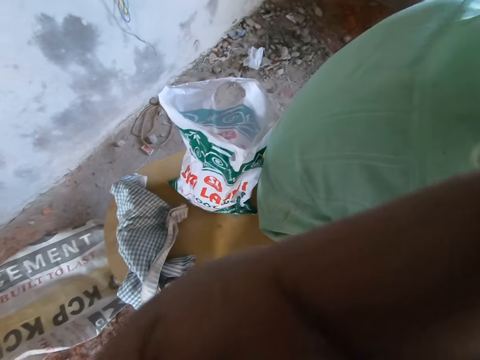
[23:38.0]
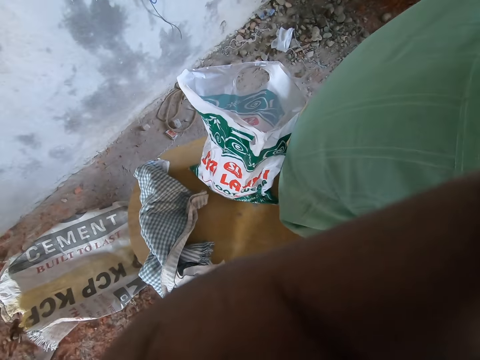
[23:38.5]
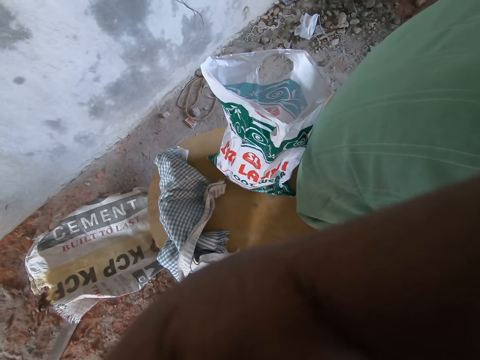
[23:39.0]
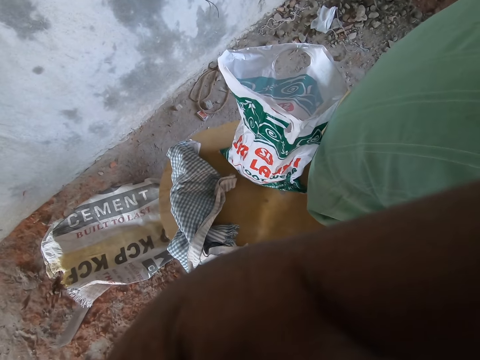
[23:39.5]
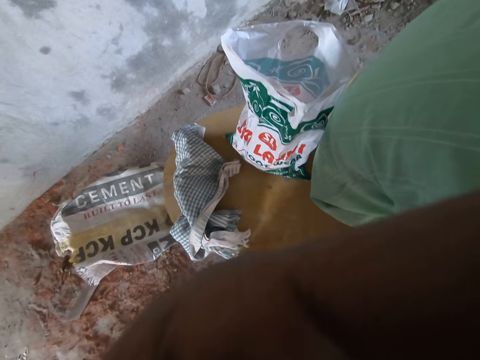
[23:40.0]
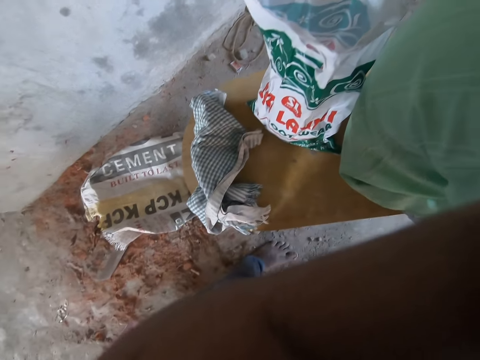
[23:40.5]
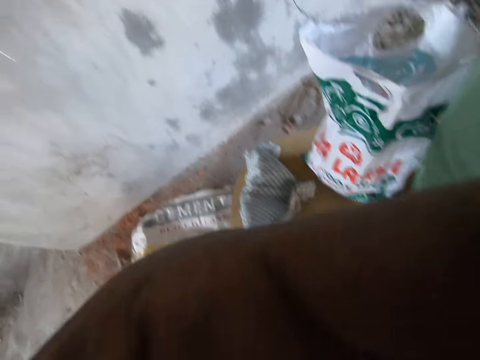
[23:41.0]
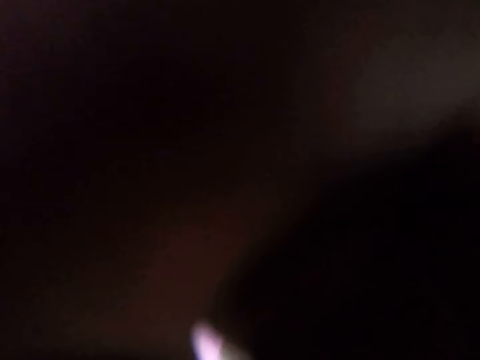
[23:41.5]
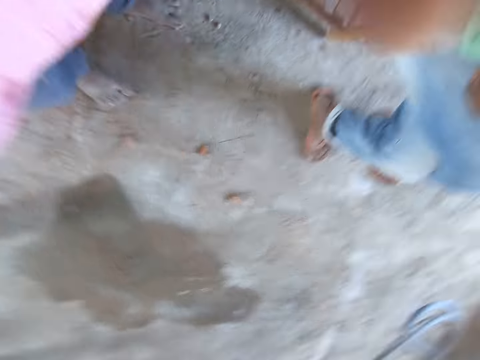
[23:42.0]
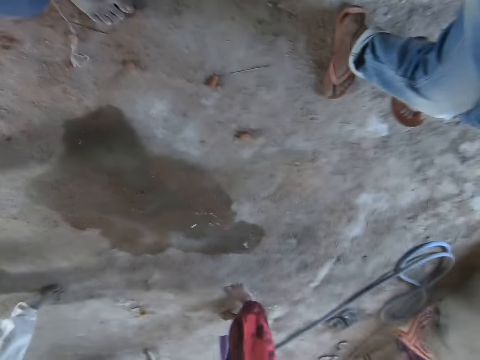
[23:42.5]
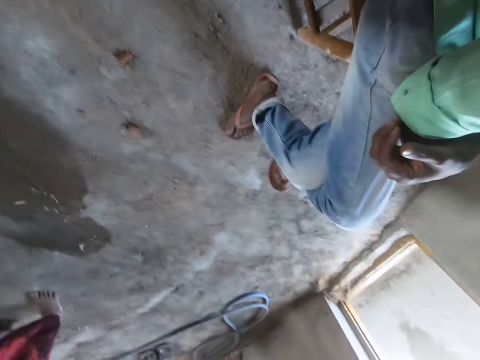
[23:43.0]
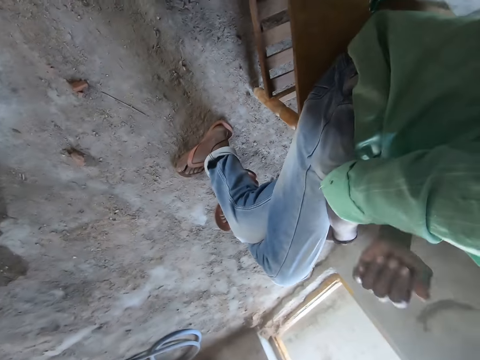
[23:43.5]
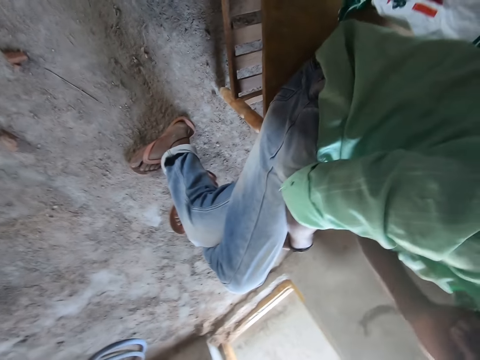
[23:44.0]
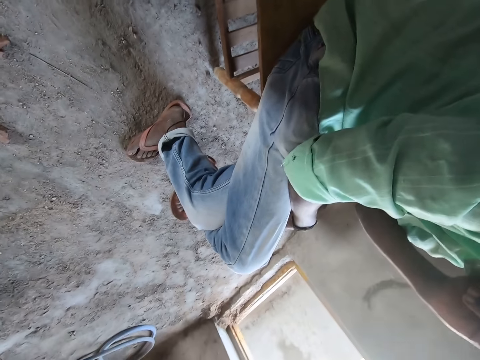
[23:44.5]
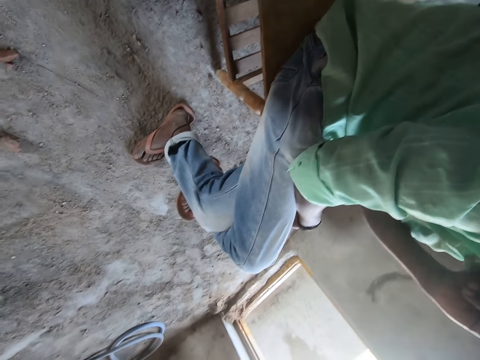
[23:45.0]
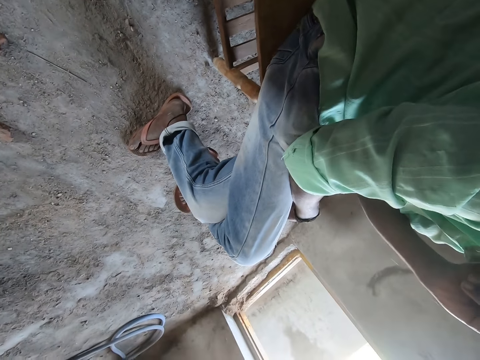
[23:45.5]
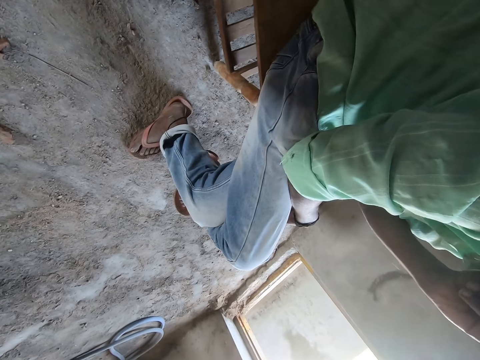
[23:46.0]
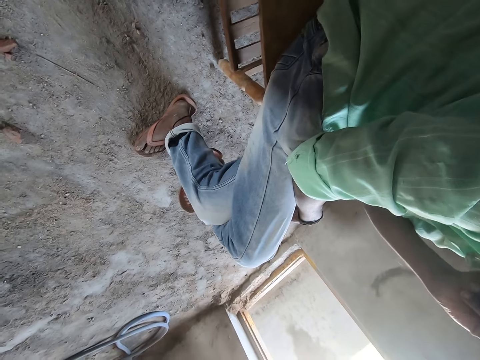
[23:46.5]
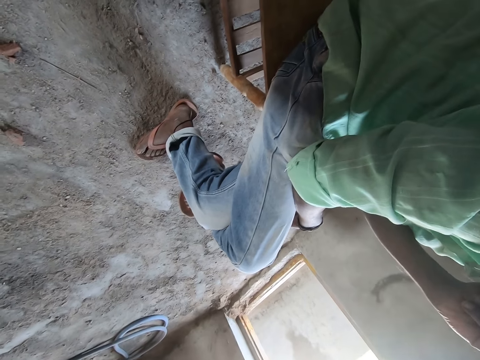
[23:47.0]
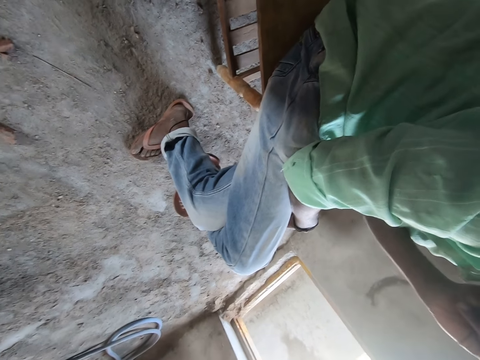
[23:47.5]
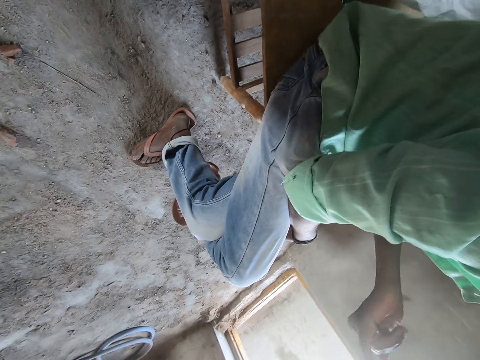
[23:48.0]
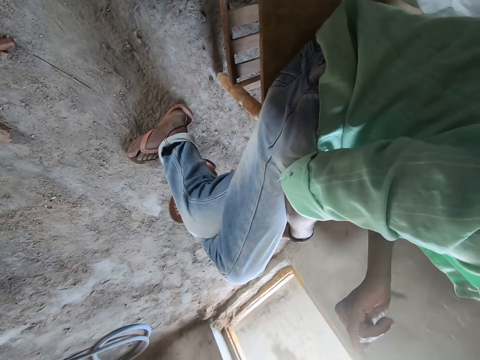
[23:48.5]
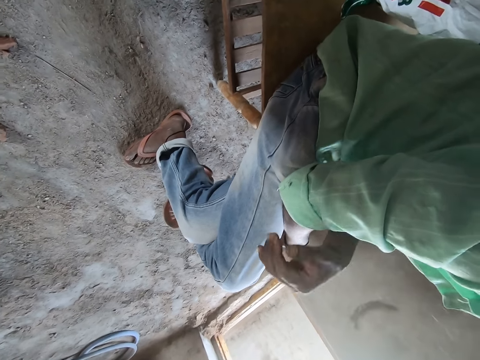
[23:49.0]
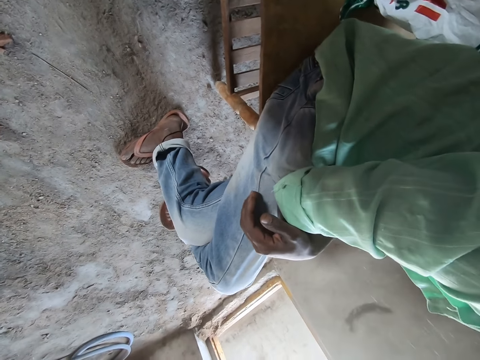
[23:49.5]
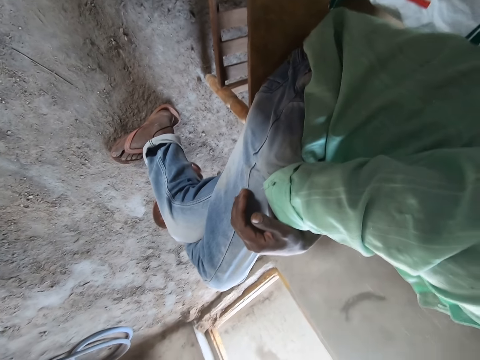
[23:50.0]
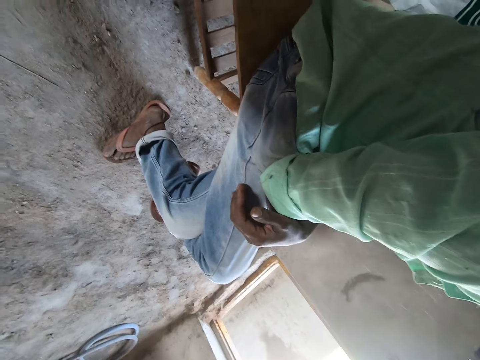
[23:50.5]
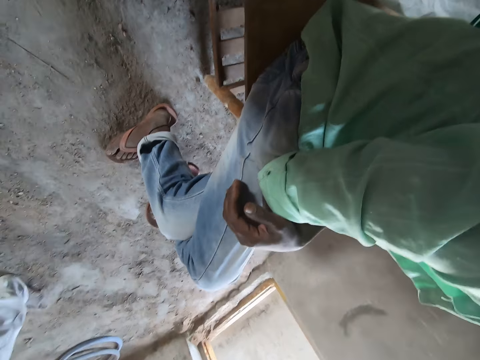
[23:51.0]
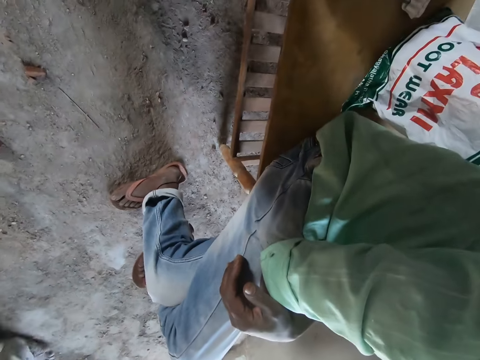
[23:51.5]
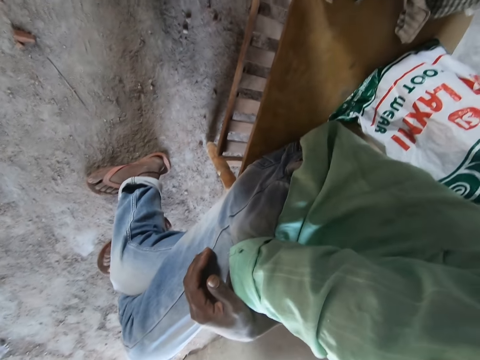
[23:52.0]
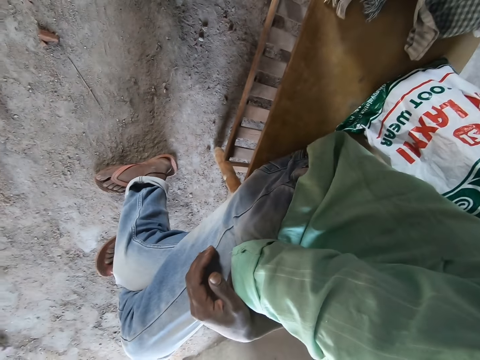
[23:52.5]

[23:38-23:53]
The camera wearer looks down. They look around. A person touches the face.

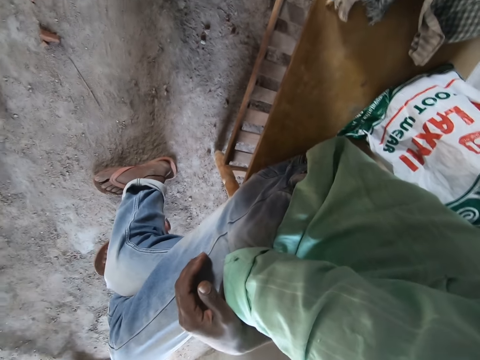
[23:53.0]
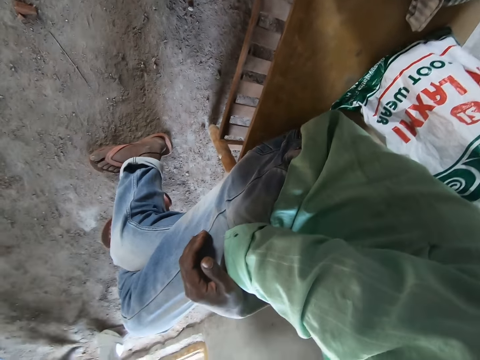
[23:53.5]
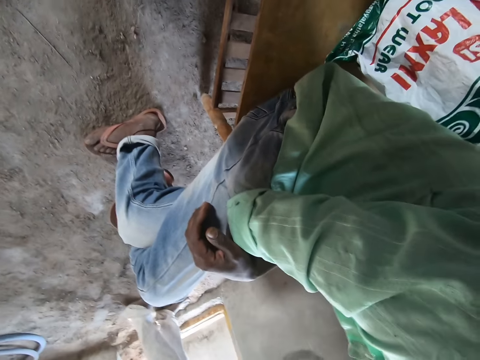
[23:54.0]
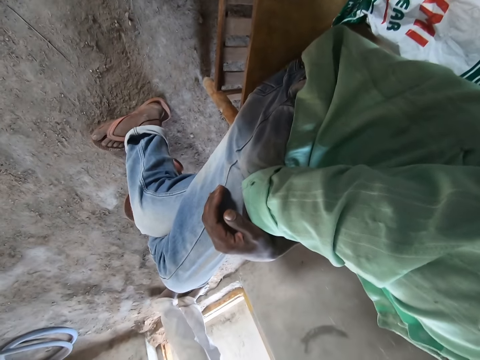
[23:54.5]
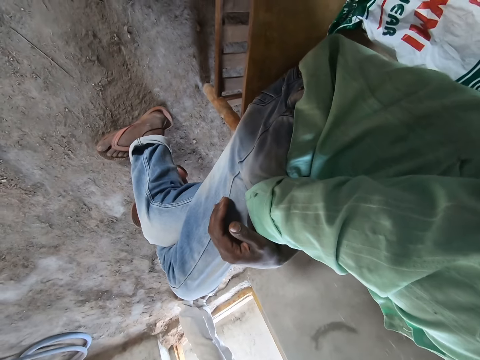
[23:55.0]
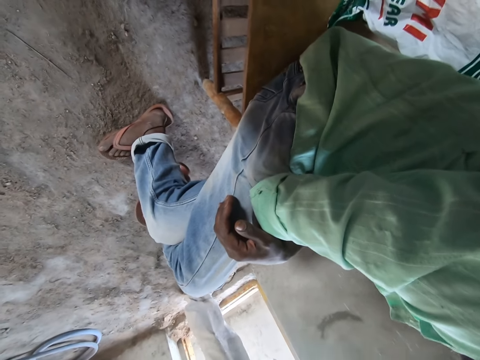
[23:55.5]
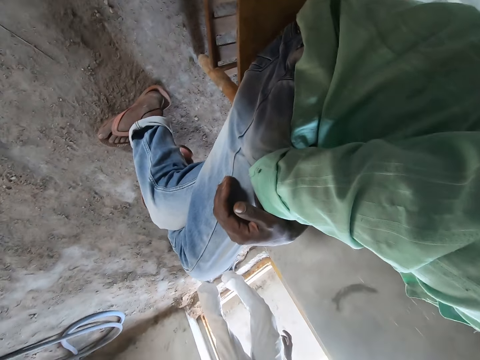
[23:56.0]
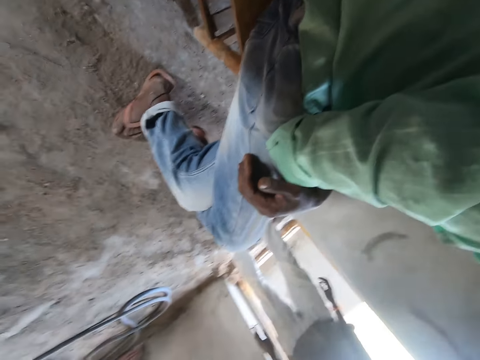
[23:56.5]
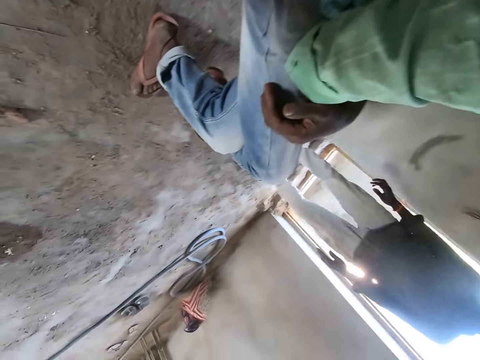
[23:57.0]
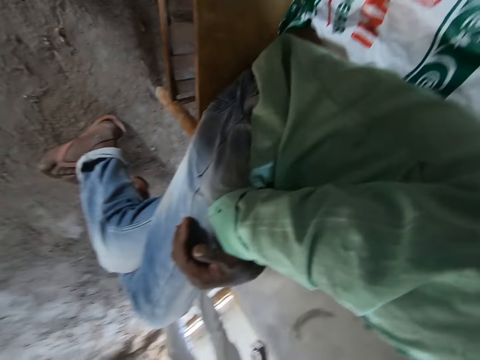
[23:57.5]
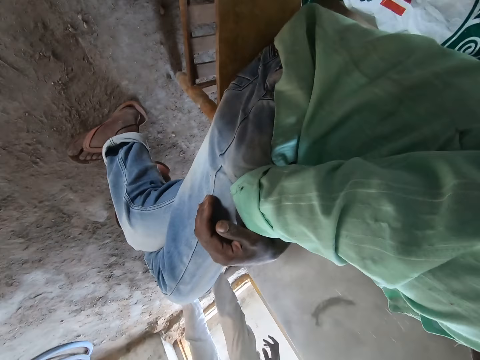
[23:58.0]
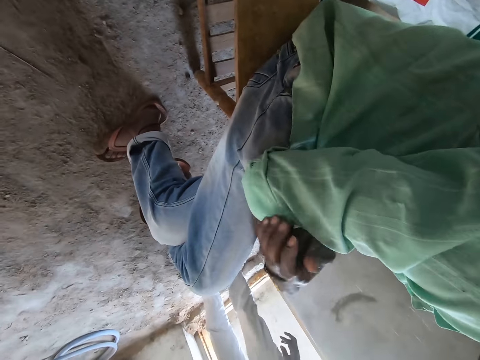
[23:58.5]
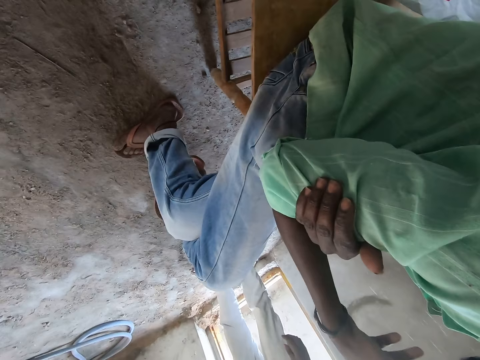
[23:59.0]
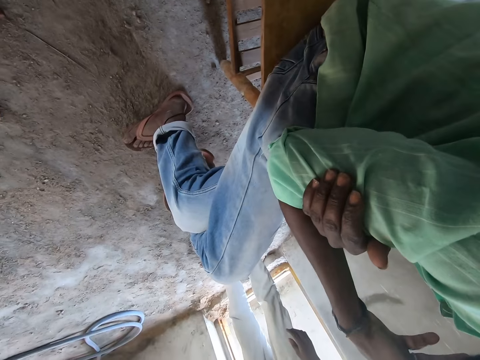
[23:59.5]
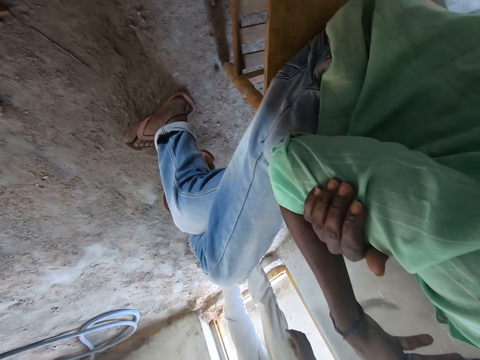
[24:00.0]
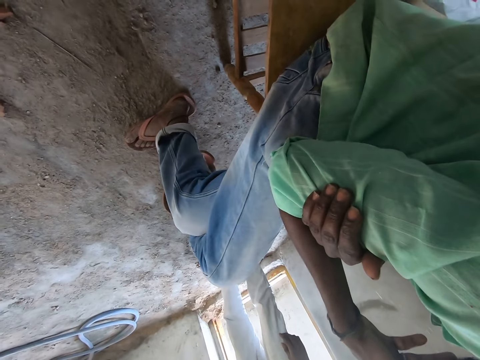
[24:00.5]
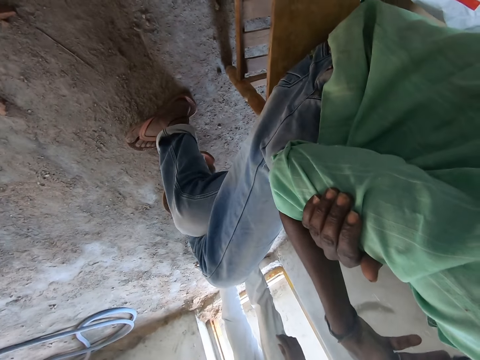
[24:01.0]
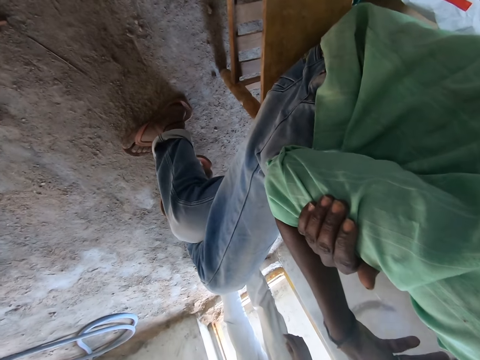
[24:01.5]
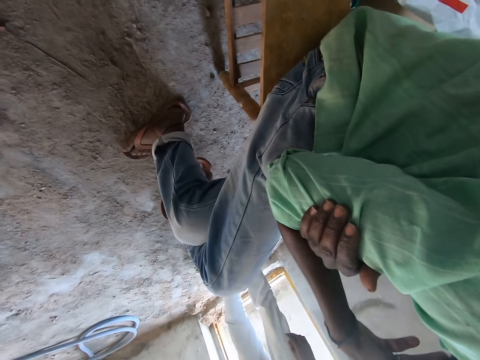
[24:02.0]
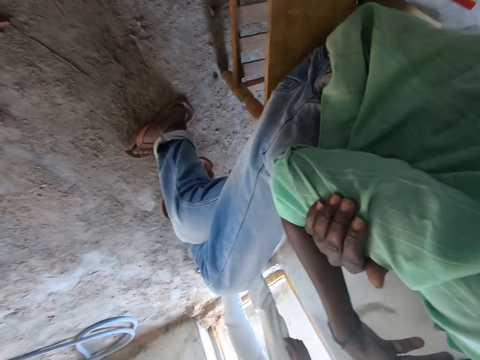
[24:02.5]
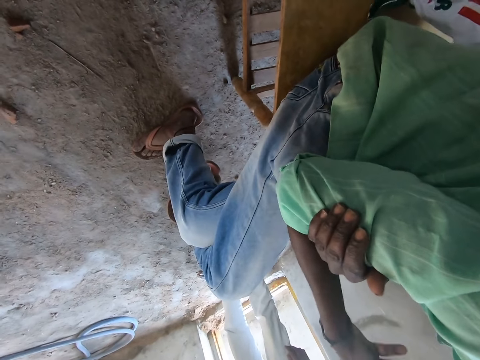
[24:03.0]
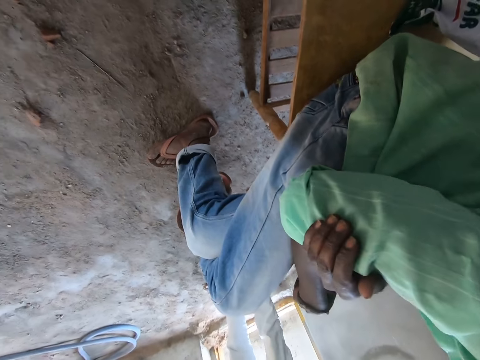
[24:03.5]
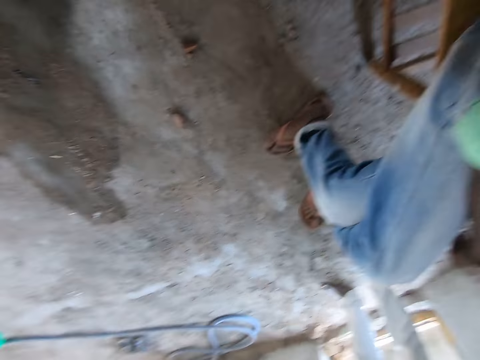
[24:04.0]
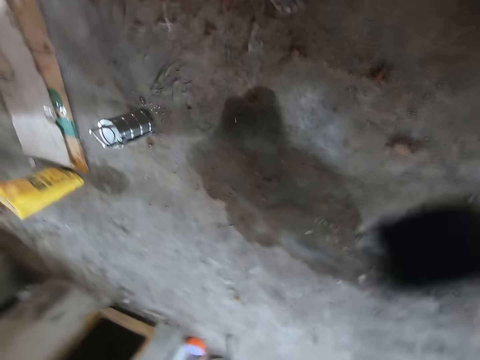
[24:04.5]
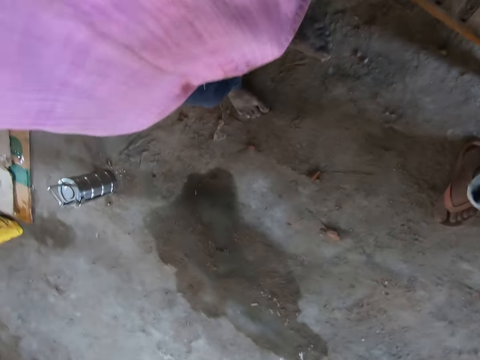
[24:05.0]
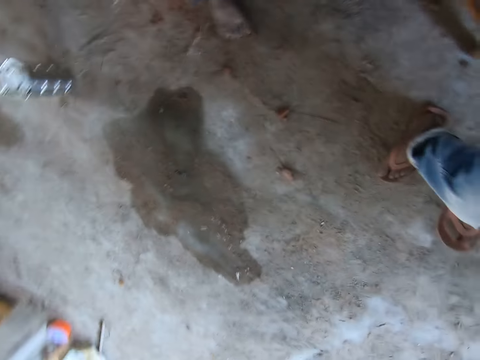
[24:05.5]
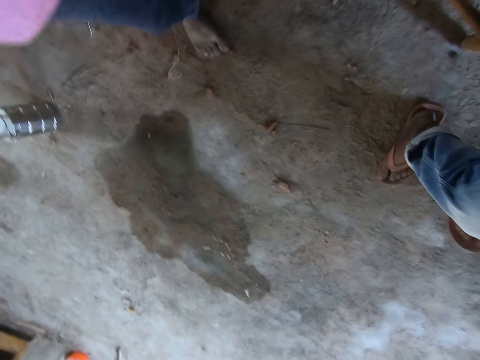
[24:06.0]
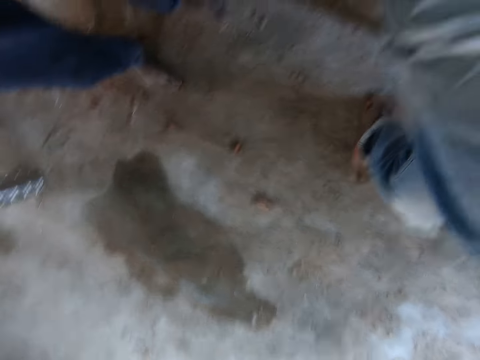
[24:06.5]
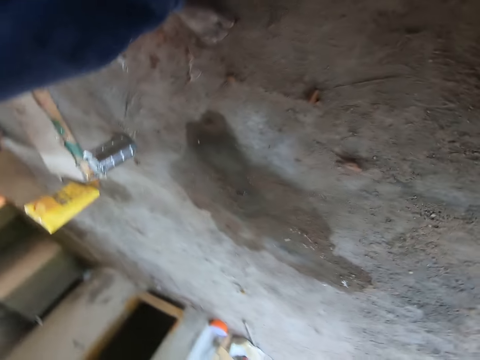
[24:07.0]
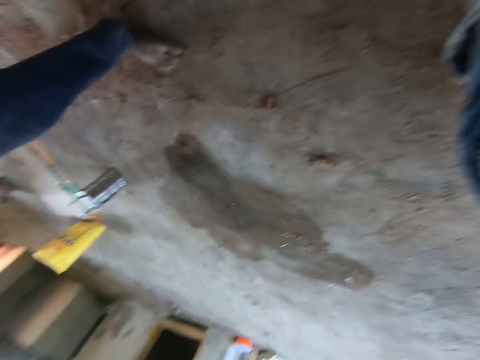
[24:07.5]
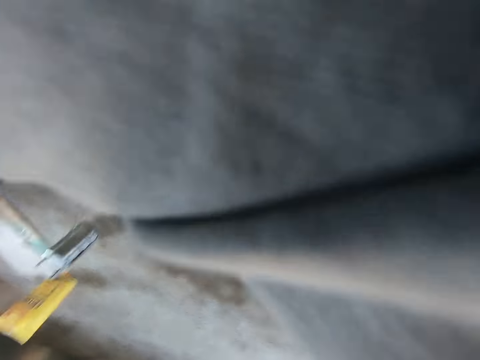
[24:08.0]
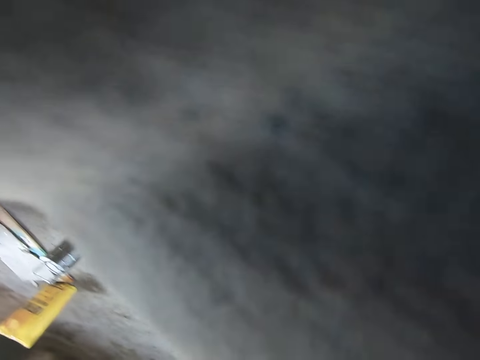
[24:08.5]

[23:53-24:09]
The camera wearer looks around. A person raises the hand. The camera wearer looks around. They adjust the camera.
